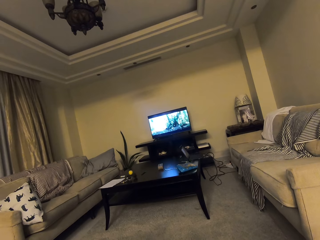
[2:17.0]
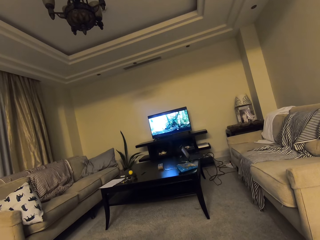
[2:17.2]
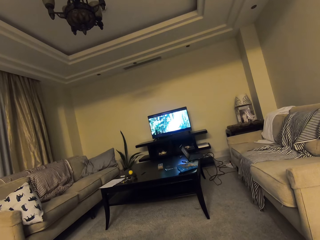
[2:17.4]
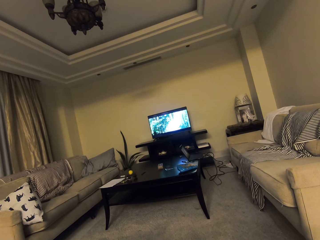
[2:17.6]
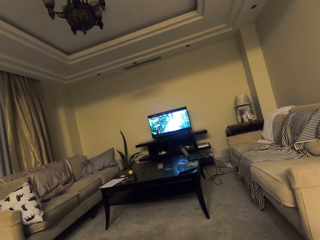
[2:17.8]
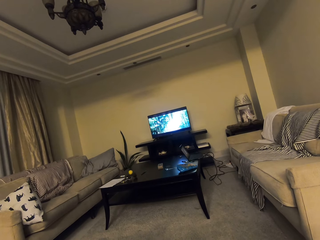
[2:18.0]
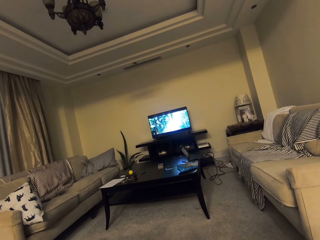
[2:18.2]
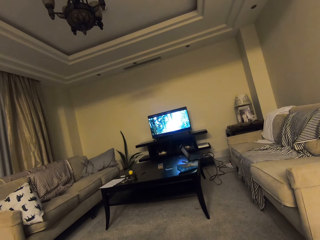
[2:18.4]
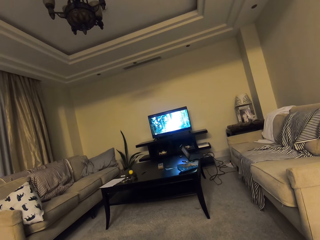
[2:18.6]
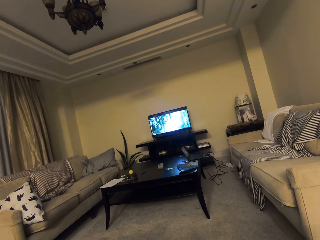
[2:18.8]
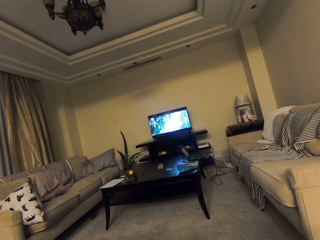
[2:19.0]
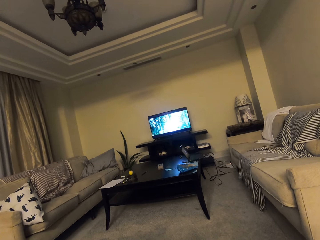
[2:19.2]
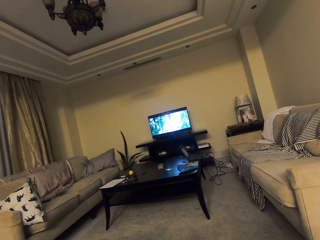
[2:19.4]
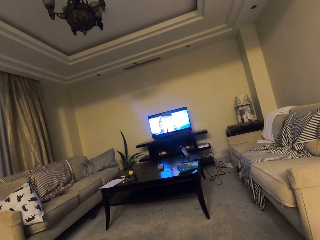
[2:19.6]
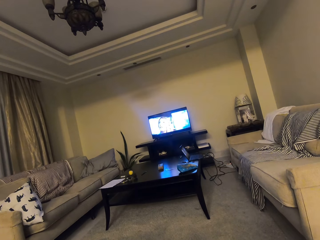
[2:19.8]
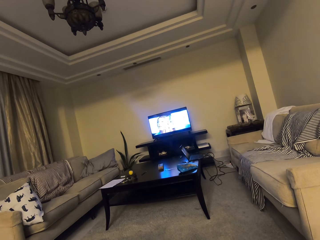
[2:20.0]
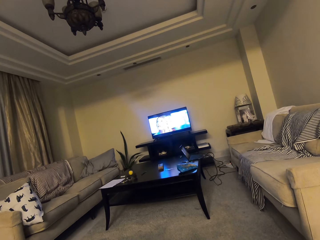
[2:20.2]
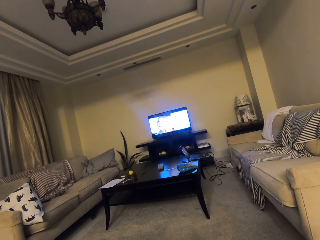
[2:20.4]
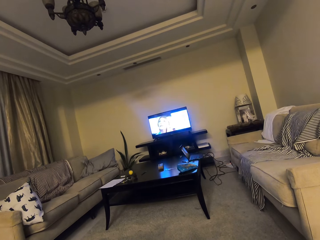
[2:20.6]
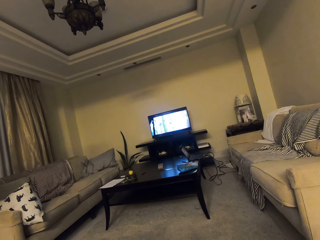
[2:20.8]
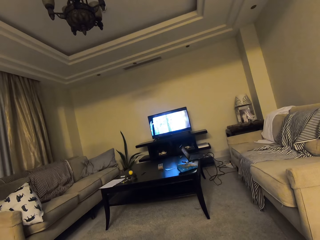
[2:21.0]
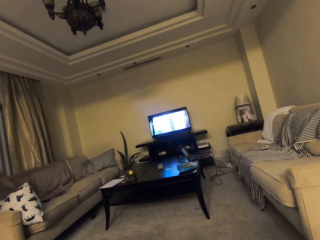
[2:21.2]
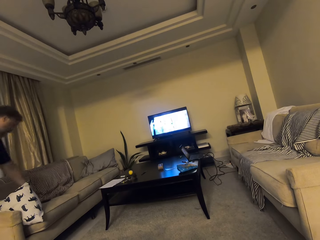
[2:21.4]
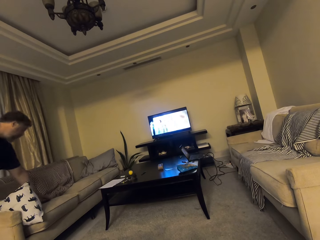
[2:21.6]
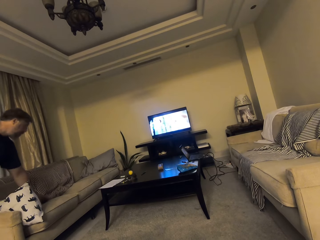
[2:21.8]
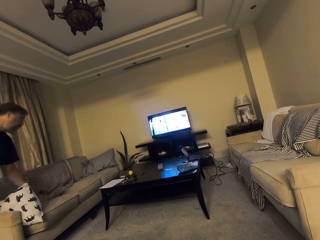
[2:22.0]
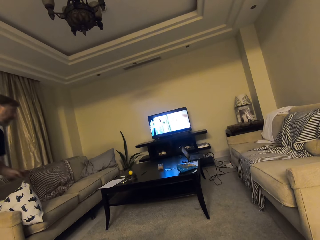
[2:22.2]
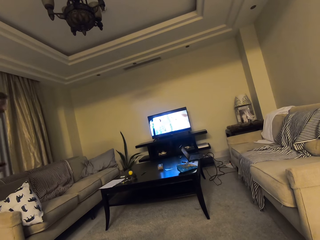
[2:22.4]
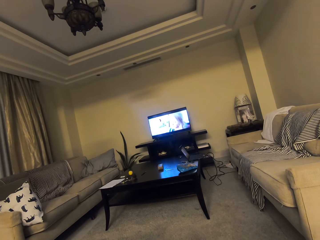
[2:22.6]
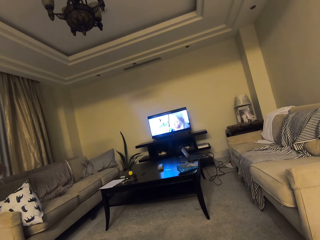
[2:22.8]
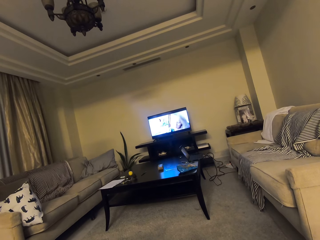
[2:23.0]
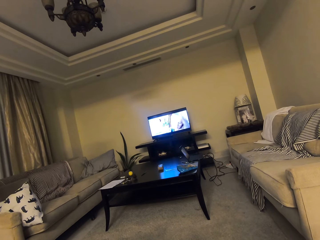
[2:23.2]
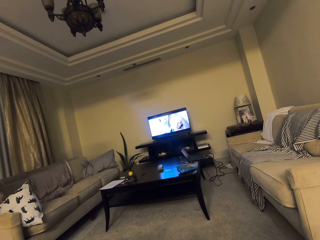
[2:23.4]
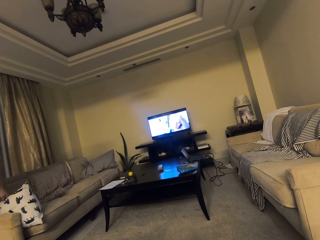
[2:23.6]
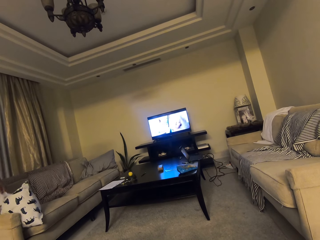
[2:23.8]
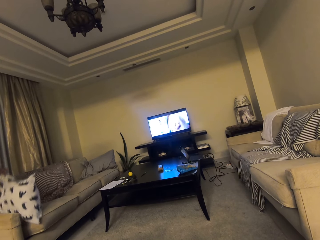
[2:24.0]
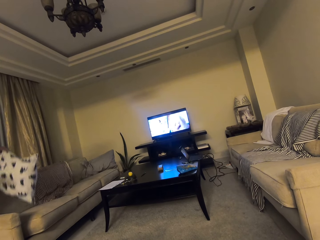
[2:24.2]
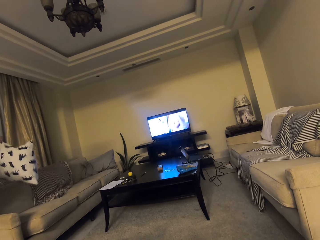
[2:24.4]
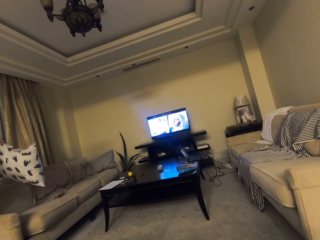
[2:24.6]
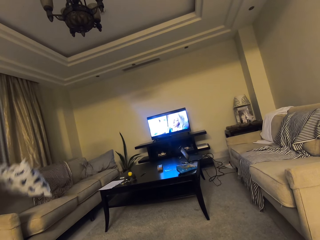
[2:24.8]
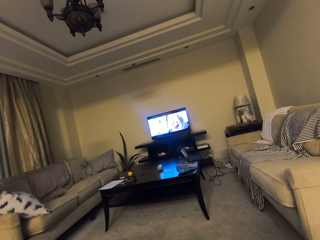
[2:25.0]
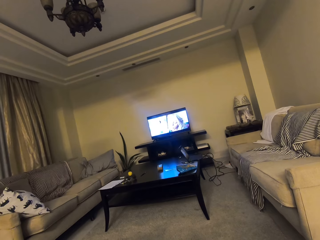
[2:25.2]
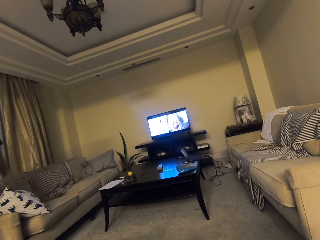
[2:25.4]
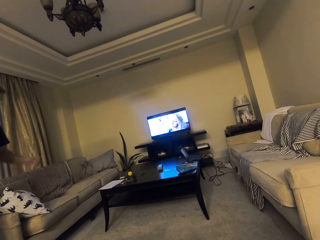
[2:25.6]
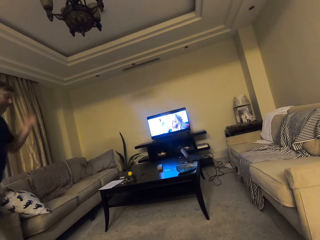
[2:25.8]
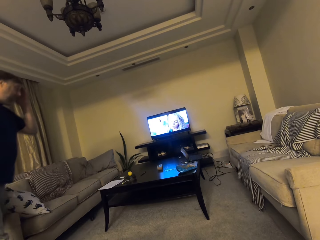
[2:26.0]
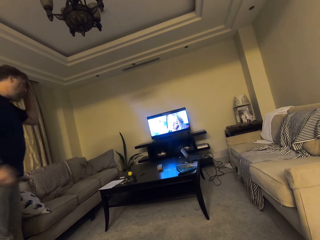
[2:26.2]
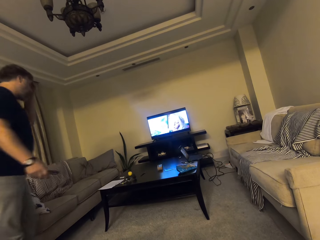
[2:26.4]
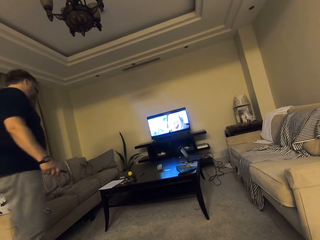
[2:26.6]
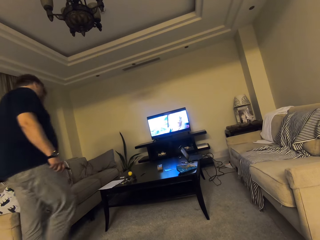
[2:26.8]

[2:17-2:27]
A man picks up a remote from the couch. The man lifts a couch cushion. He drops the cushion on the couch.

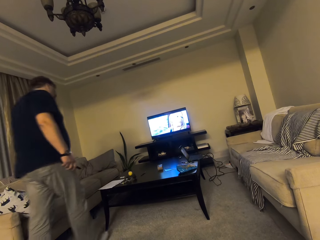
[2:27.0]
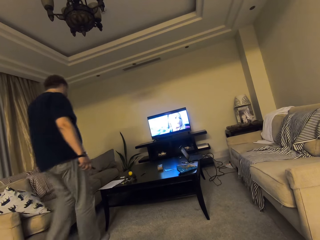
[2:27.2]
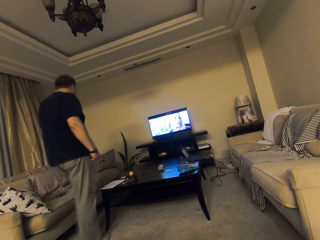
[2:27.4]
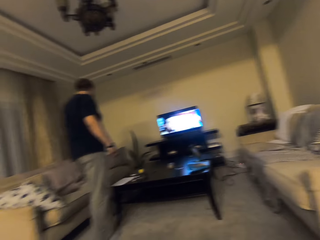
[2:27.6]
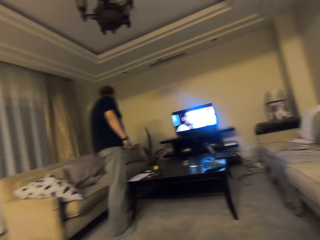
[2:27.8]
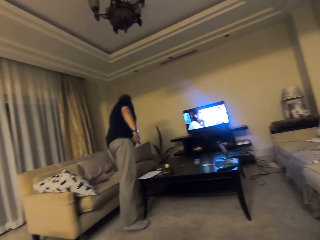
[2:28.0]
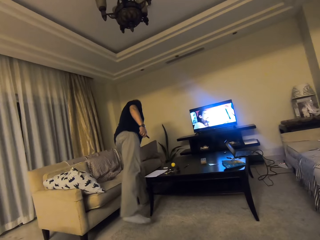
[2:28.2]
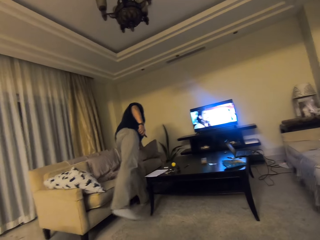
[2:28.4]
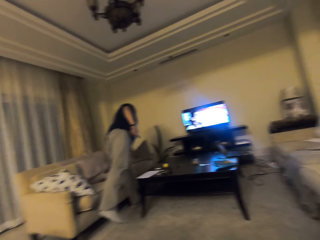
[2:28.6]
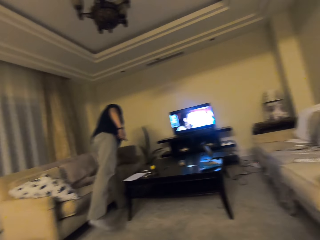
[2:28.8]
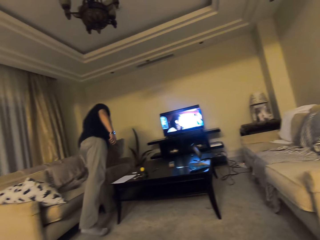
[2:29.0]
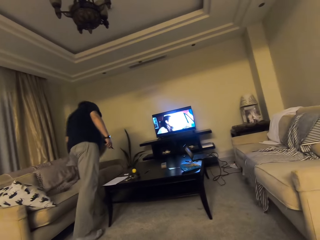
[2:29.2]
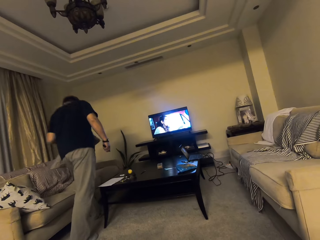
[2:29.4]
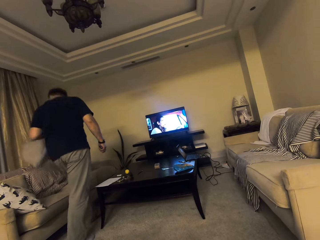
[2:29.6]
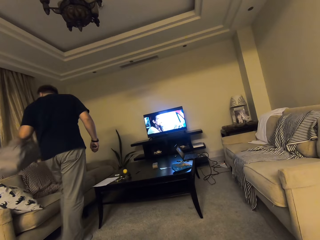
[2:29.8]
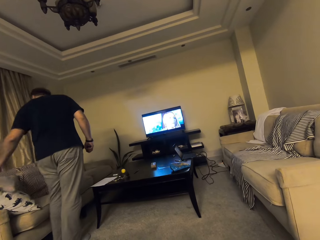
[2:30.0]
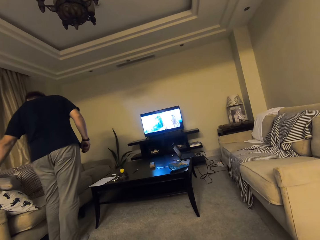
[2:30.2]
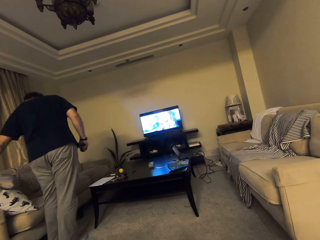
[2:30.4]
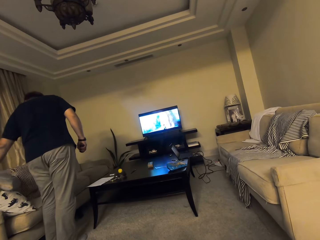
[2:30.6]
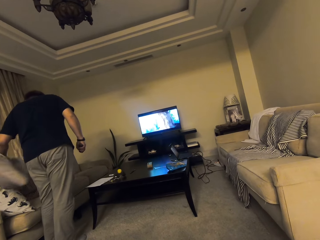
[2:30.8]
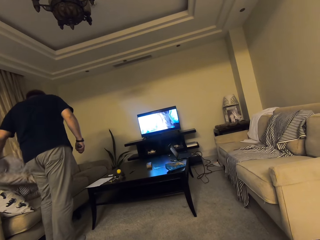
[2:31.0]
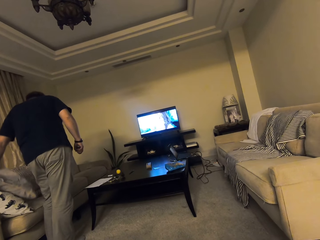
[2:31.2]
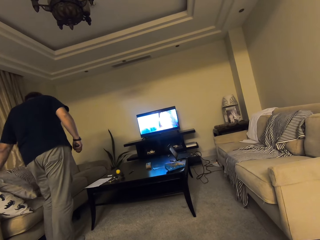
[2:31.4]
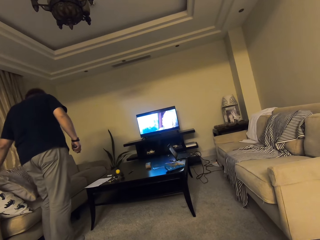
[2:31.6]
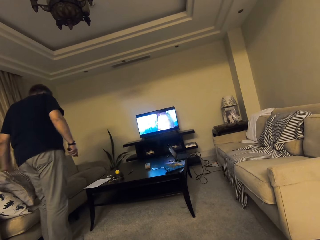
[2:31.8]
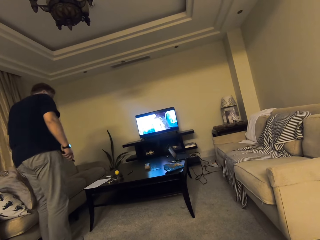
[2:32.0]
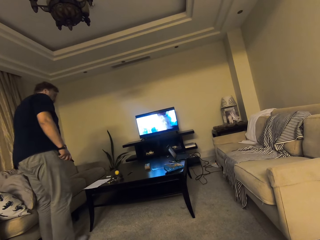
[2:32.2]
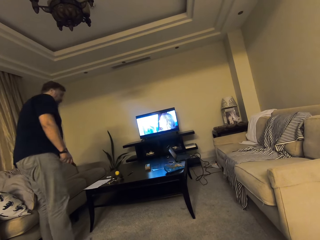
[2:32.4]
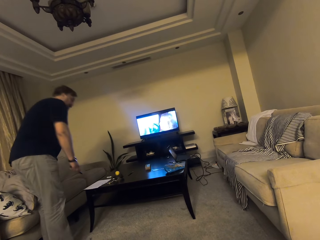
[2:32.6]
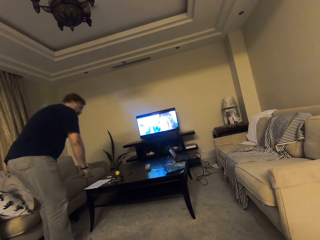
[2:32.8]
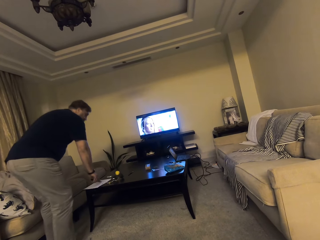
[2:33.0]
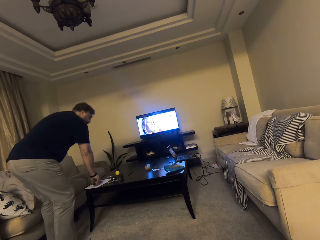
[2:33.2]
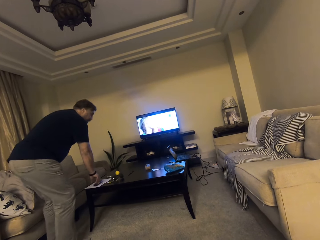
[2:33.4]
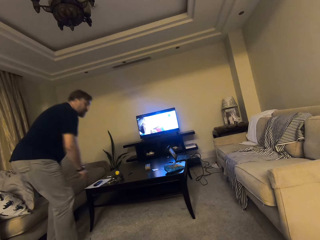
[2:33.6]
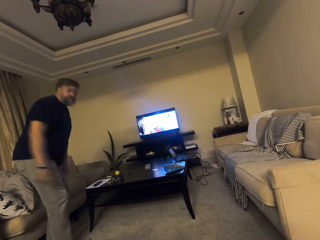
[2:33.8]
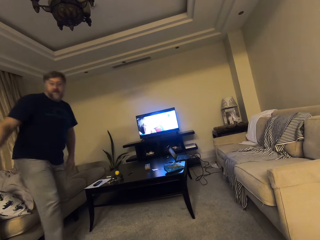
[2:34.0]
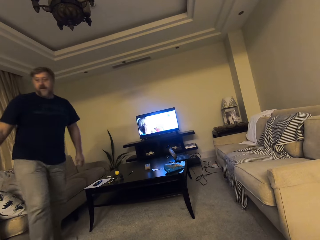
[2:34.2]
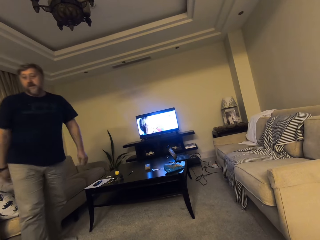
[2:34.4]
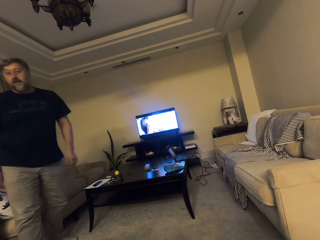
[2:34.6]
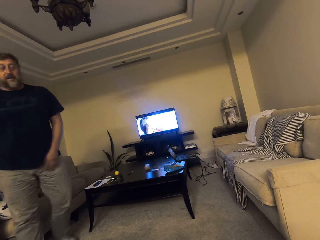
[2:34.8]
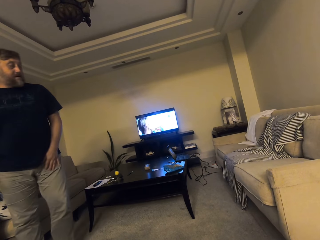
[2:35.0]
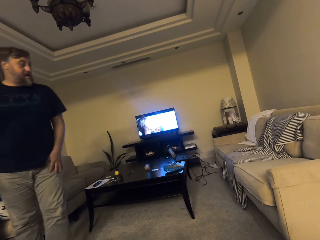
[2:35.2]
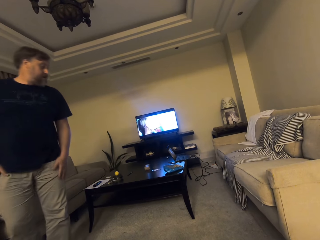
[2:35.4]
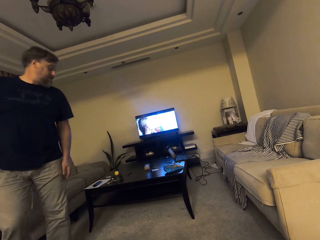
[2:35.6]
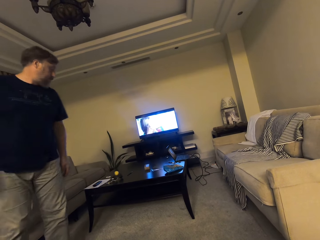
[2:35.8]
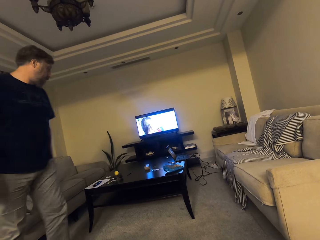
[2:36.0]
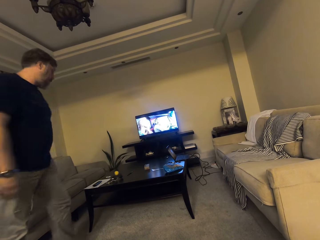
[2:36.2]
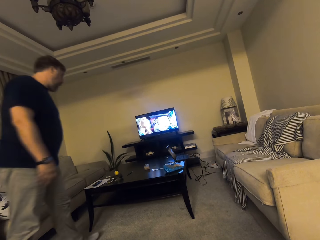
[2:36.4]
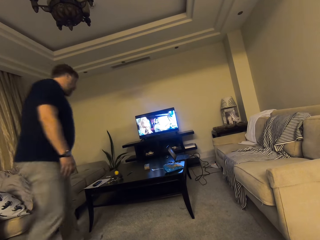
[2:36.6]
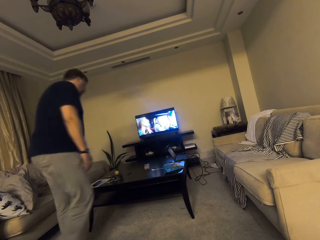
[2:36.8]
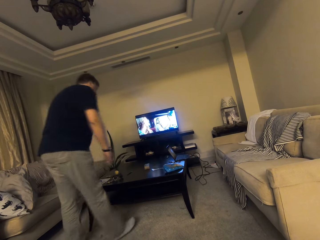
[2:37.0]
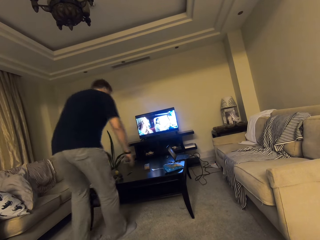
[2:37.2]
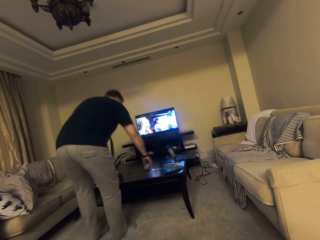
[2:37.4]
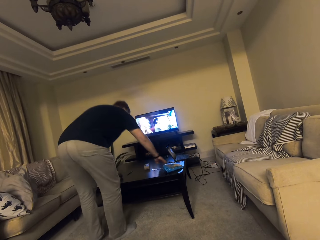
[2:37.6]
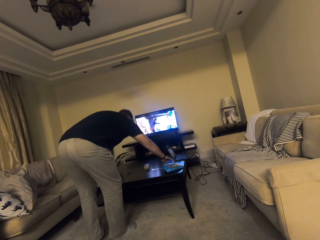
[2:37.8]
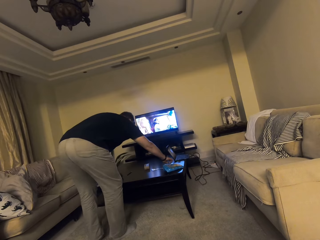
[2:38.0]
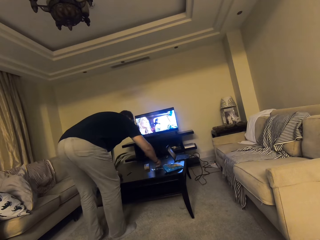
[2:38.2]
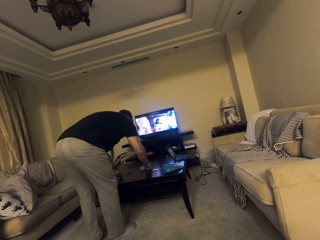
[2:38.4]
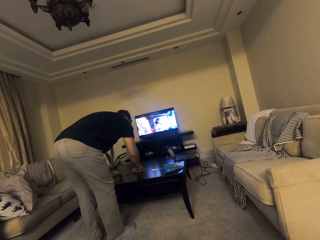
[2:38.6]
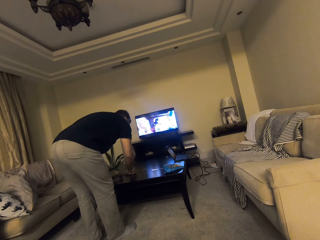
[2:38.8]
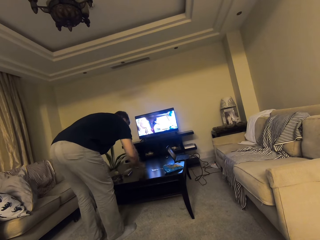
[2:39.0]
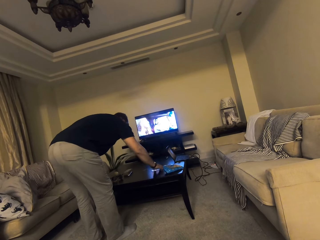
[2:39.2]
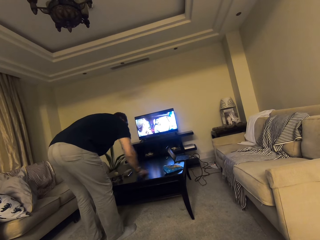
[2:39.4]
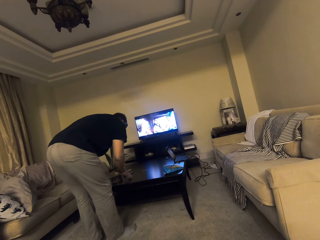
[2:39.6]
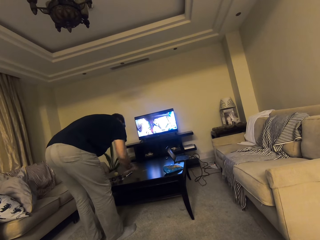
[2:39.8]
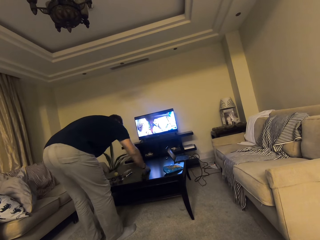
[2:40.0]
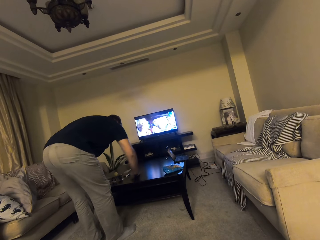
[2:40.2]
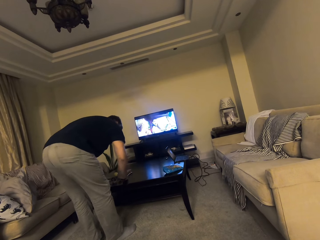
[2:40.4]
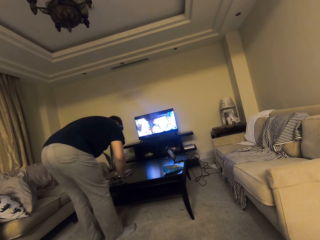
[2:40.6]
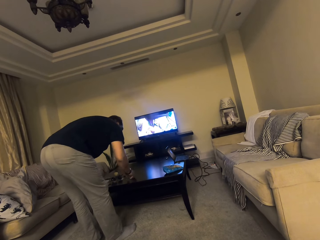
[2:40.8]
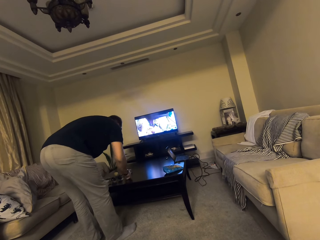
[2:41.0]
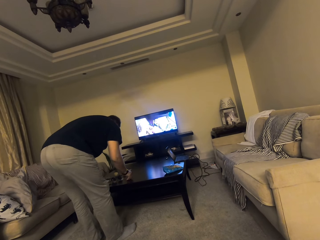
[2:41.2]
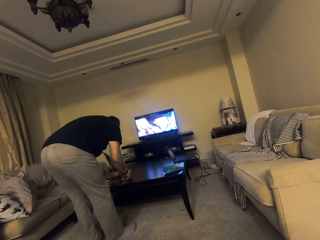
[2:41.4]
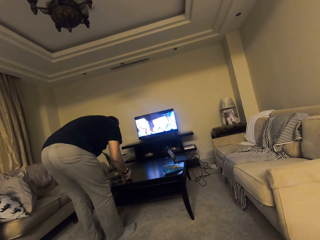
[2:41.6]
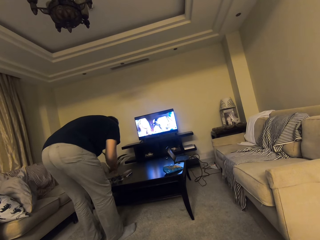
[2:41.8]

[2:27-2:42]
A man walks around. The camera wearer looks at the man. The man lifts the couch cushion. He moves the cushion. He drops the remote on the table. The man walks in front of the camera wearer. The camera wearer dialogues with the man. They watch television. The man arranges items on the table.
